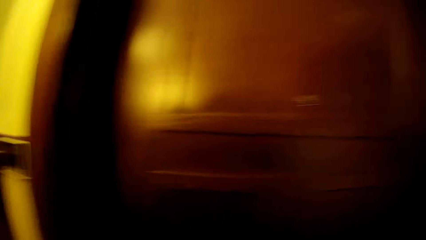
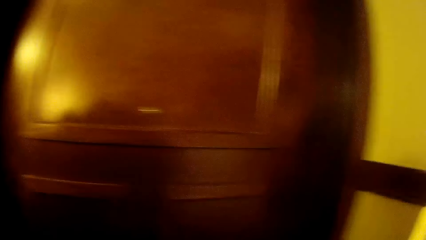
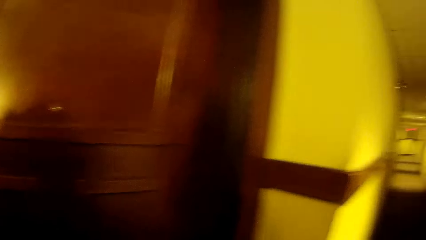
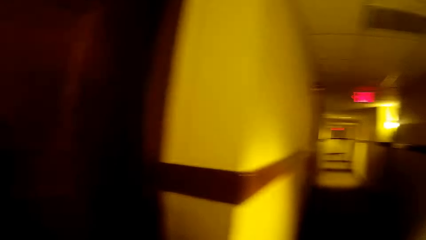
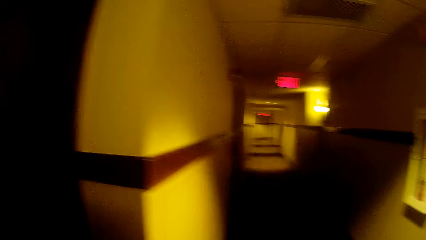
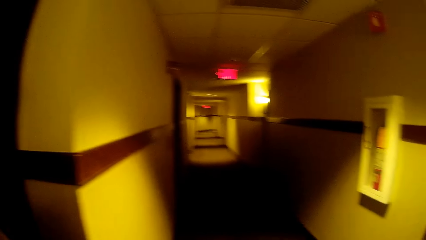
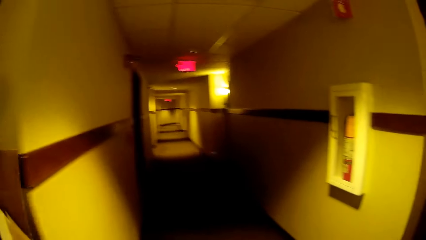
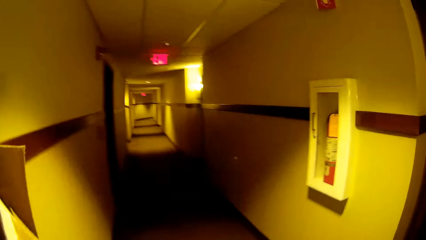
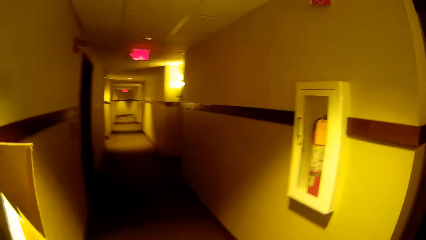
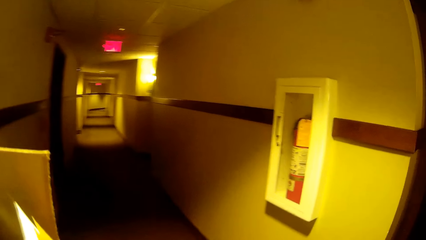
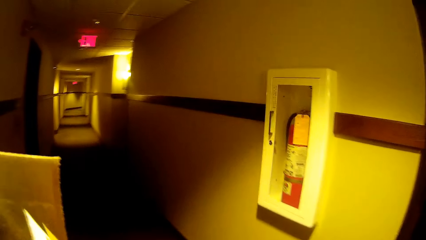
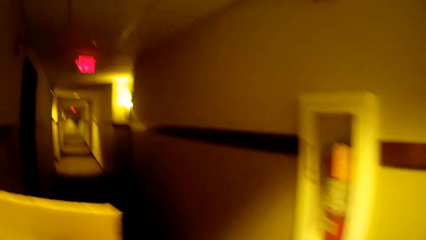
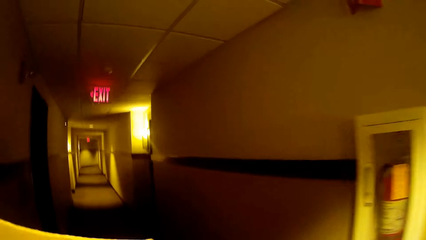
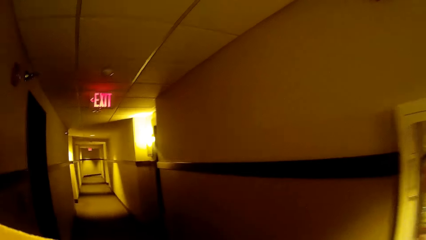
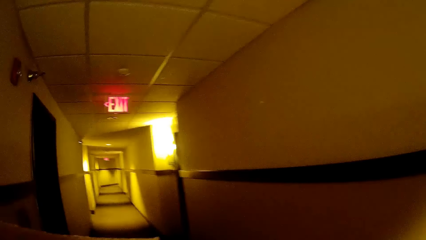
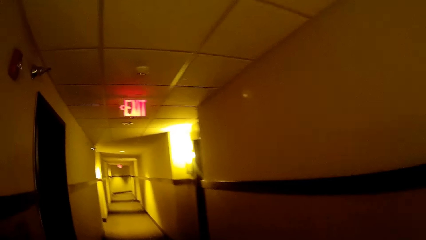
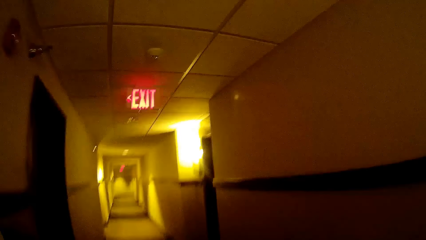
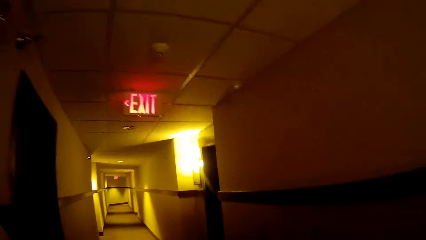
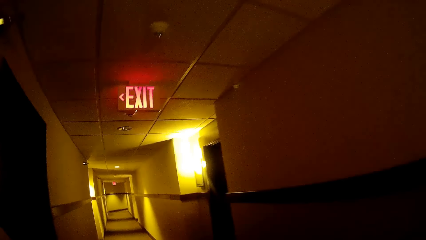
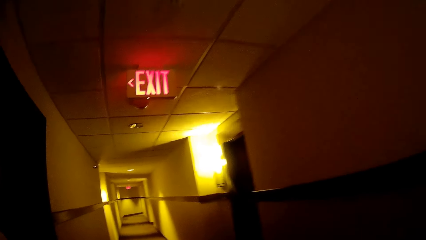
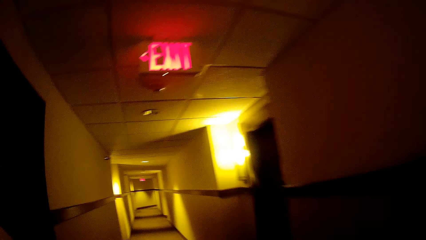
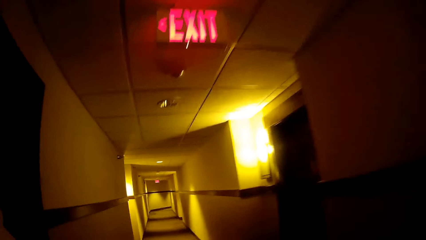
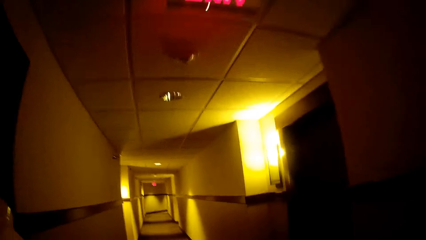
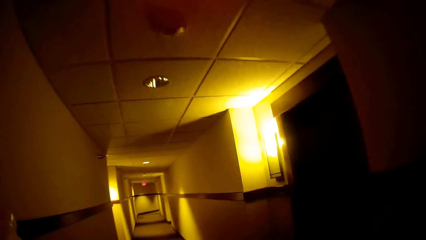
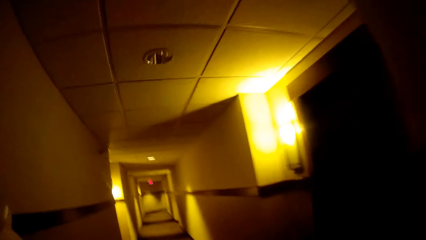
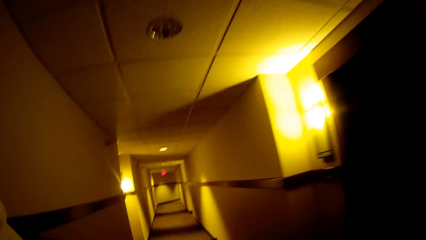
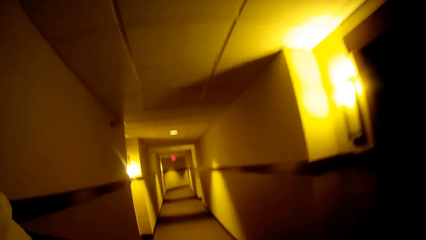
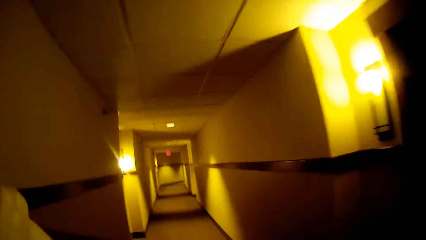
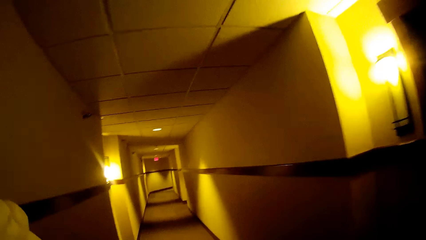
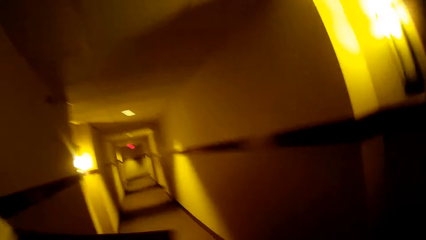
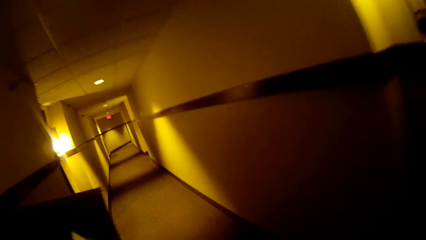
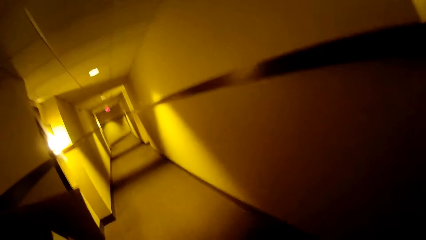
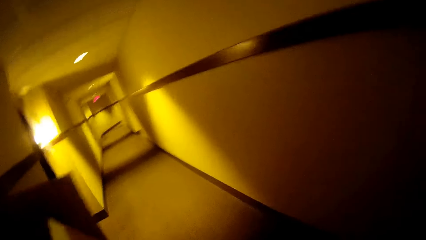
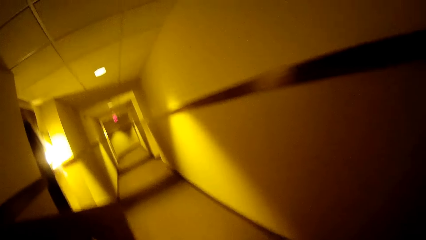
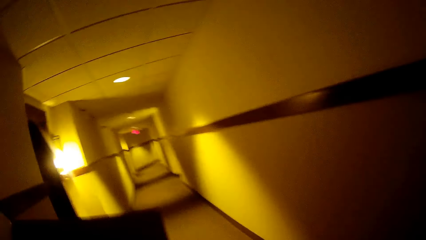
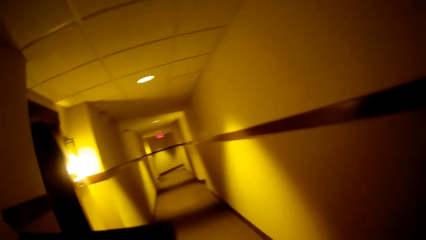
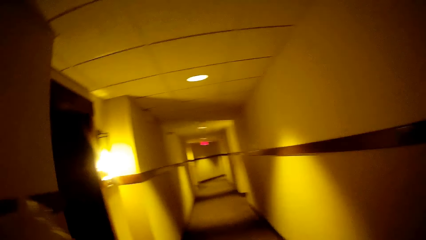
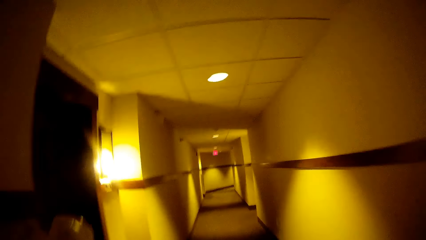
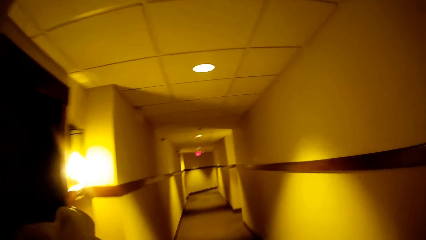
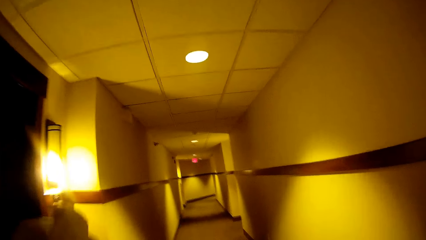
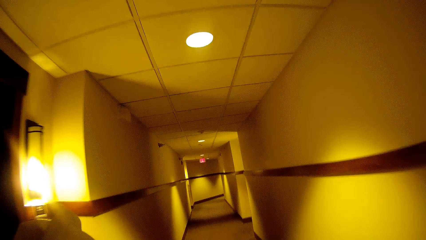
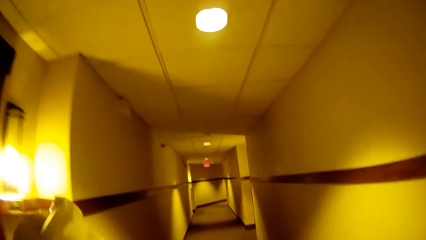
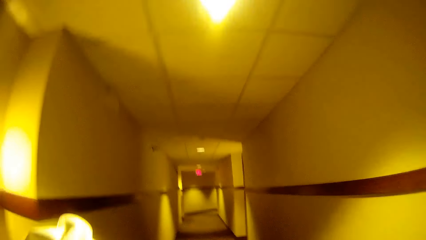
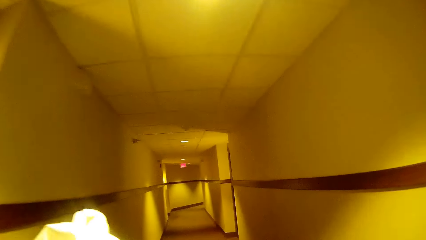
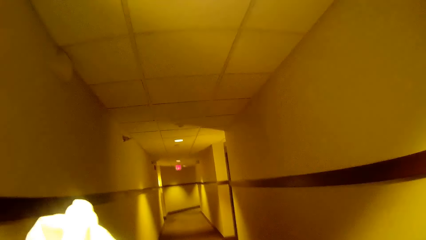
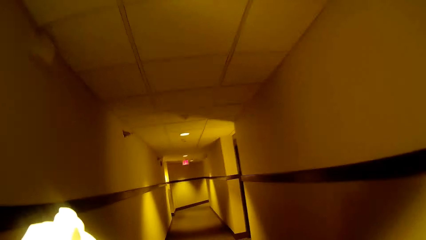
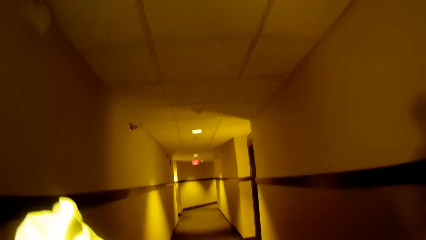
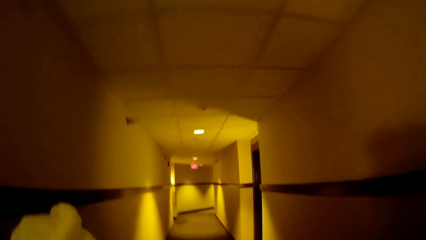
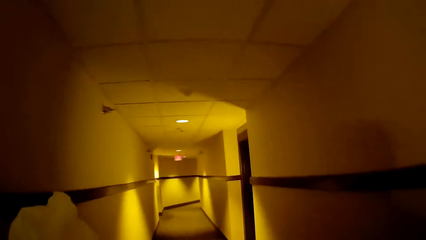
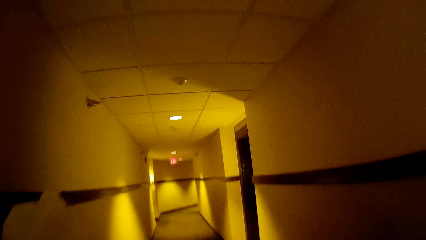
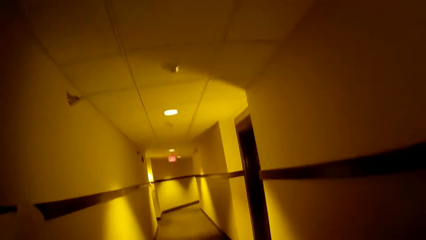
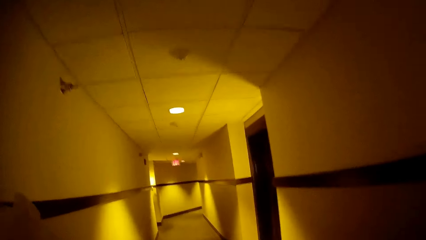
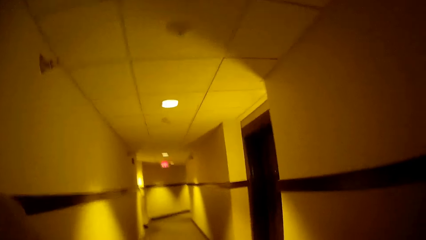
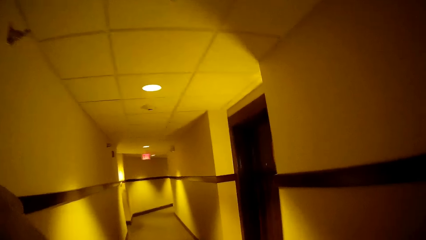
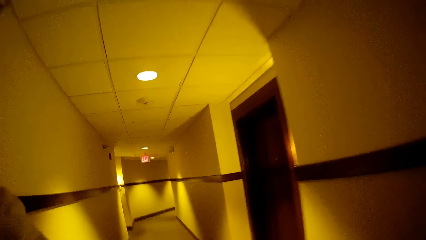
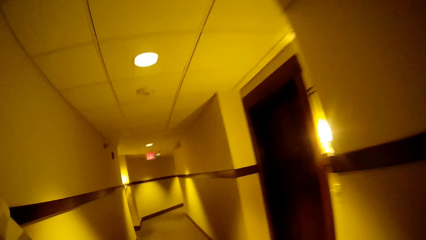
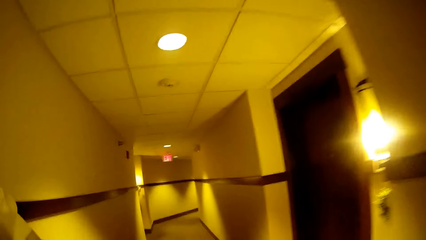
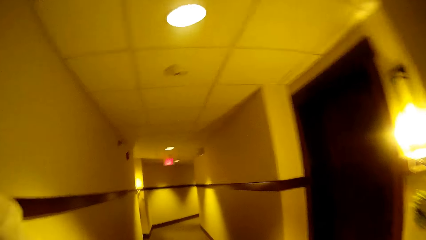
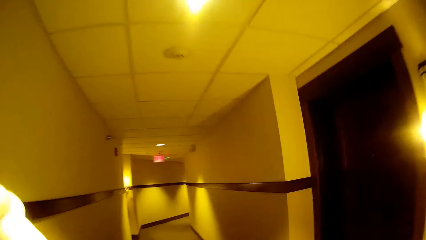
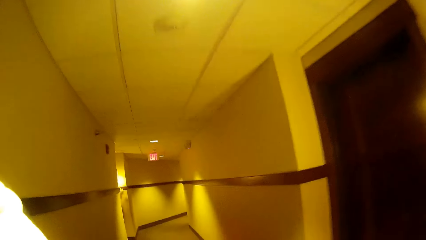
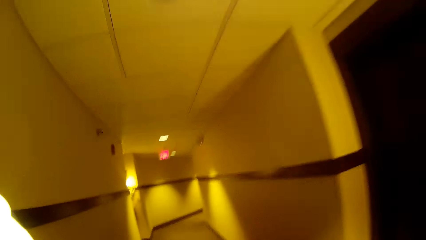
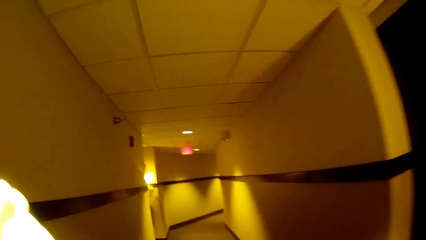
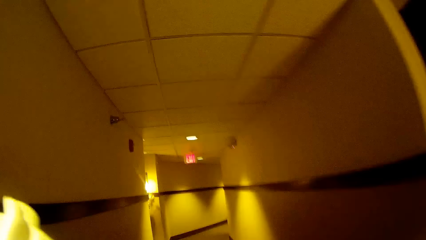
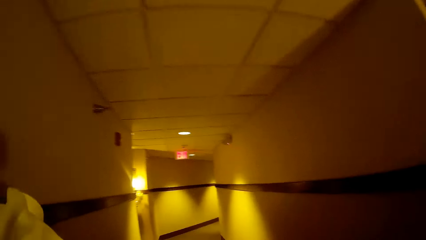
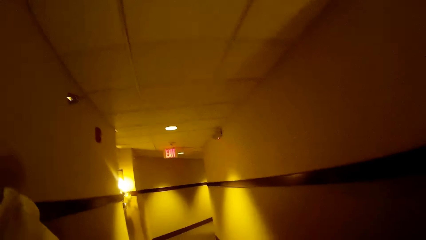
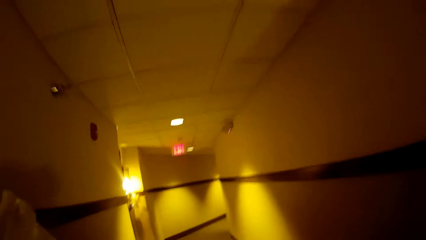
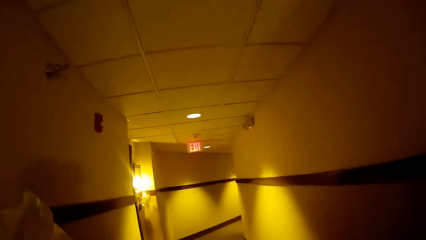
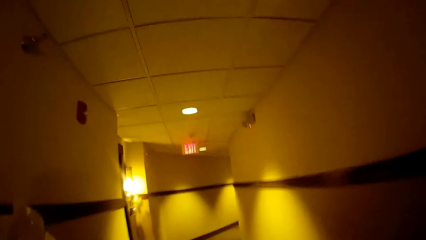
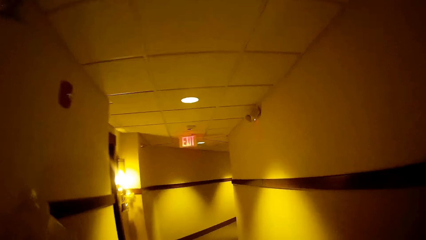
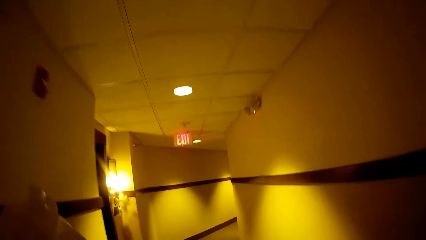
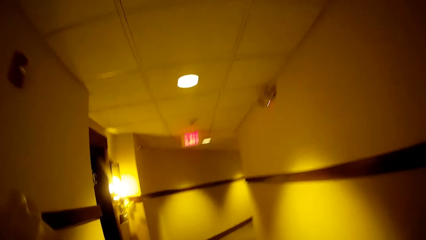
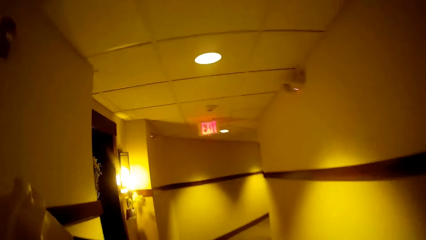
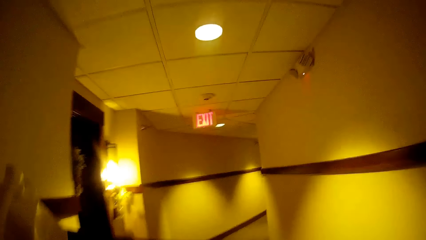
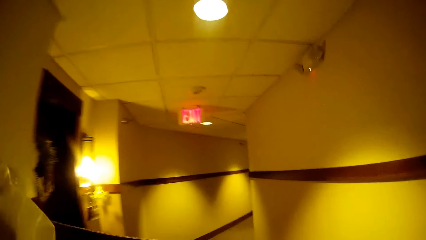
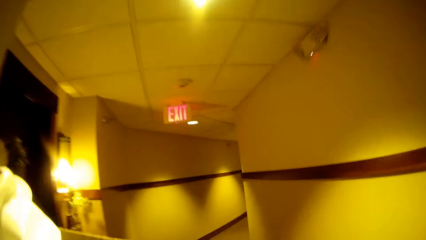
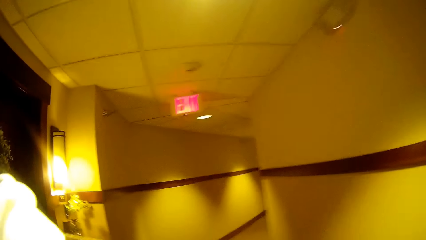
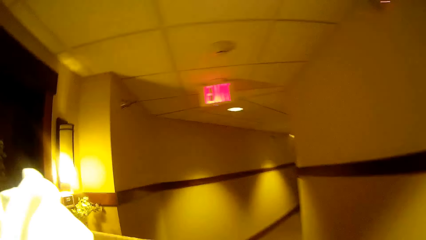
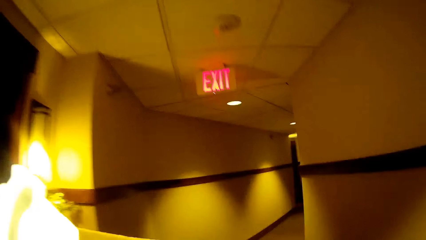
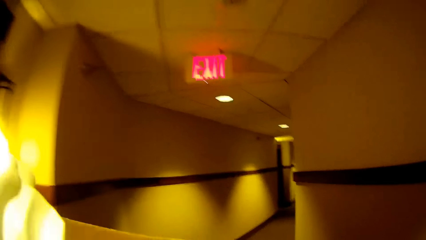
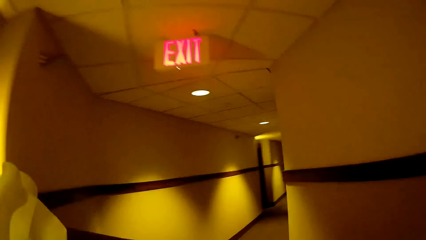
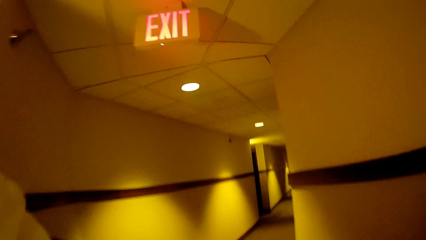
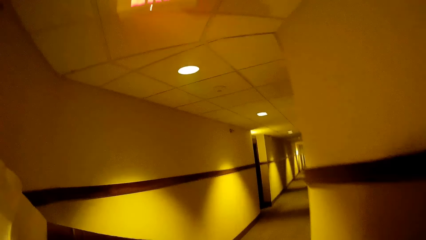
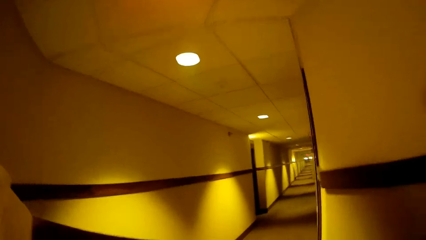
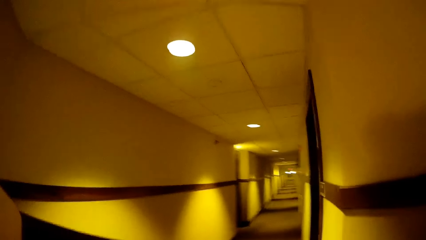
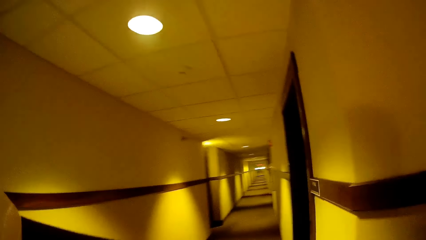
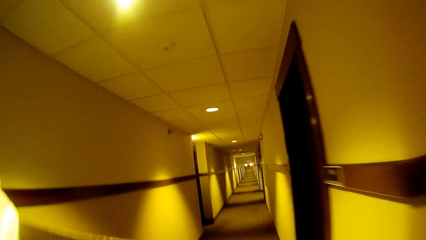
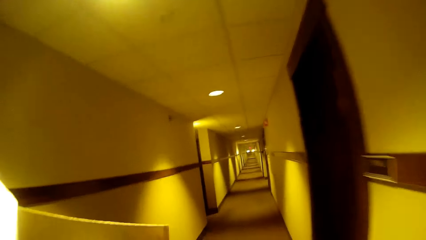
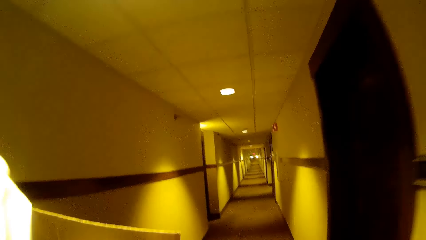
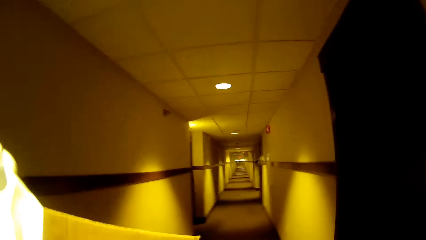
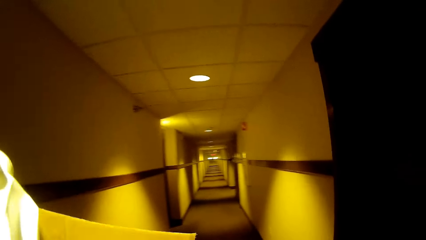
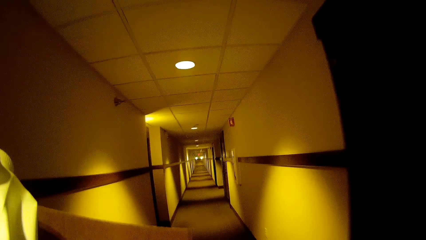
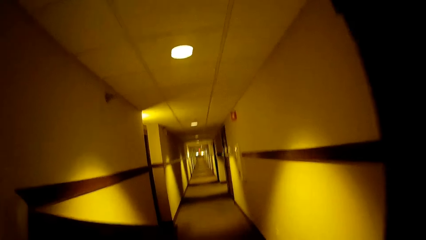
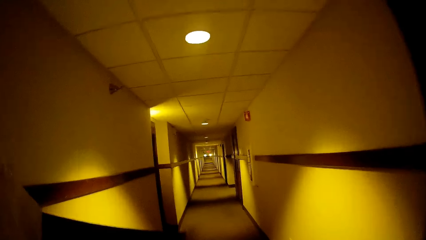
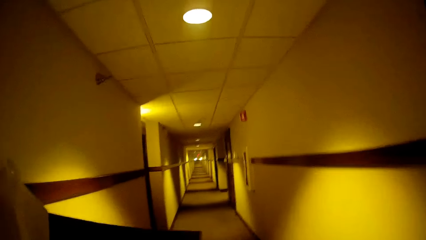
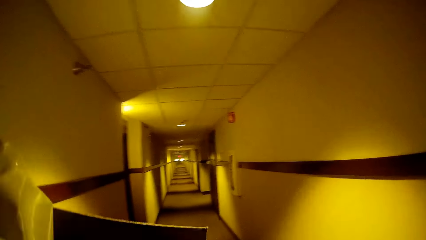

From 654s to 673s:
The camera wearer walks through a corridor with the girl. They talk to the girl. They interact with the girl.
